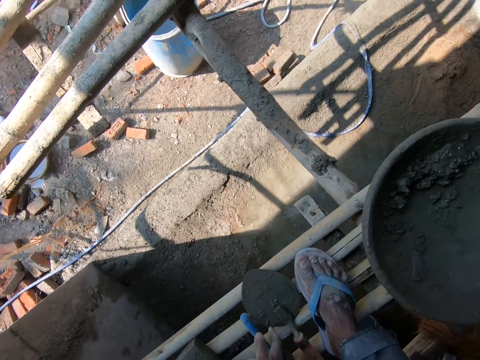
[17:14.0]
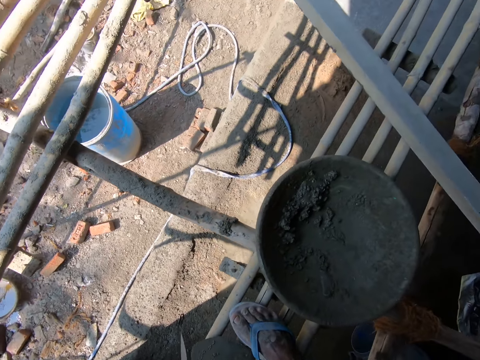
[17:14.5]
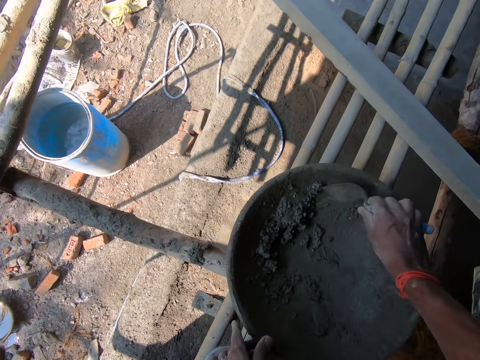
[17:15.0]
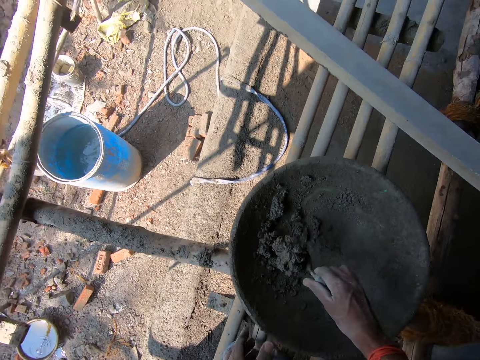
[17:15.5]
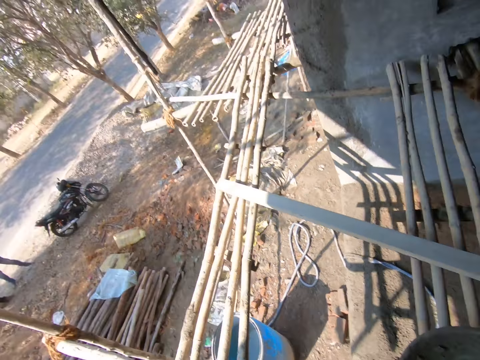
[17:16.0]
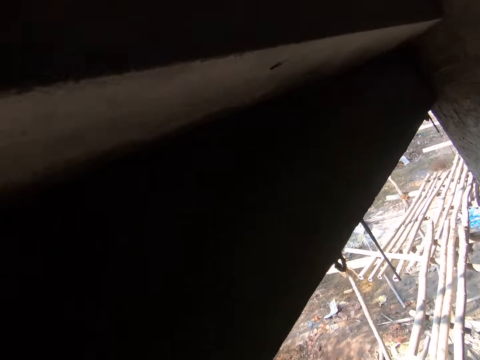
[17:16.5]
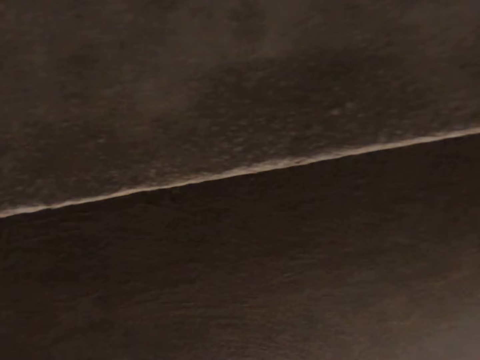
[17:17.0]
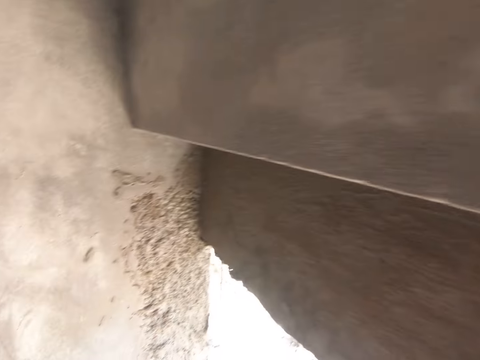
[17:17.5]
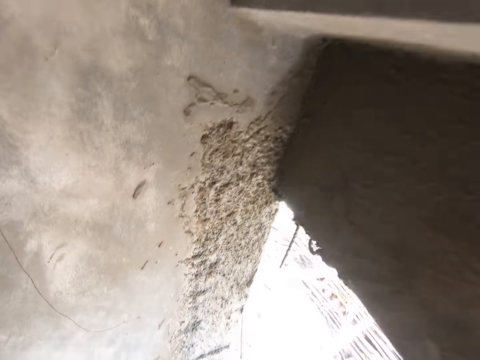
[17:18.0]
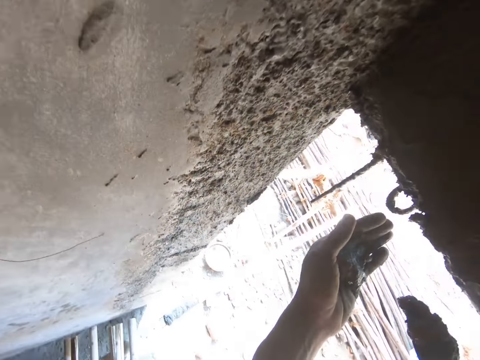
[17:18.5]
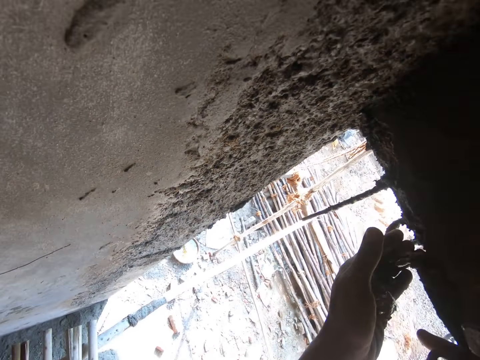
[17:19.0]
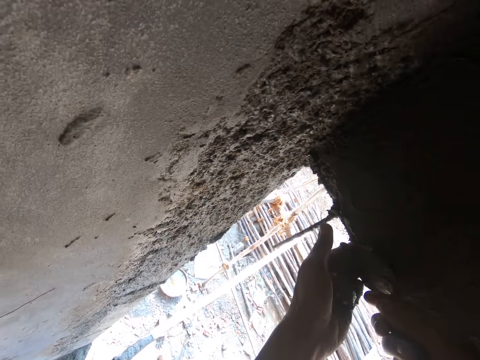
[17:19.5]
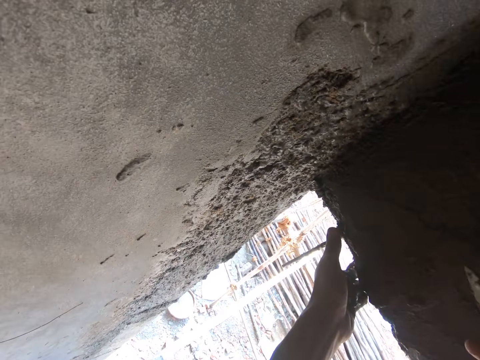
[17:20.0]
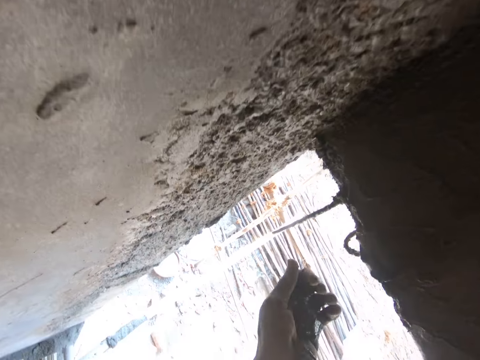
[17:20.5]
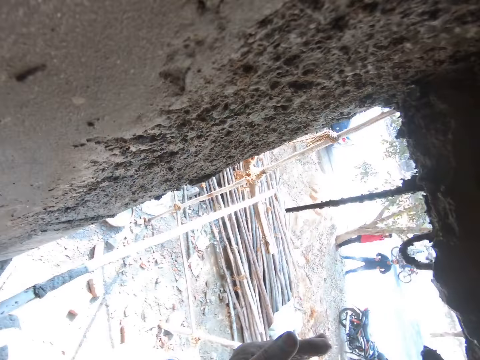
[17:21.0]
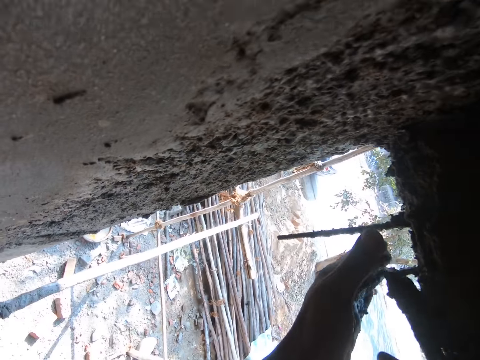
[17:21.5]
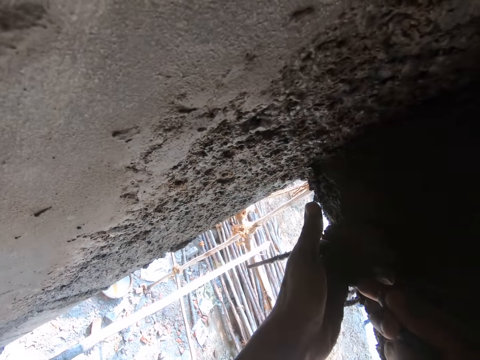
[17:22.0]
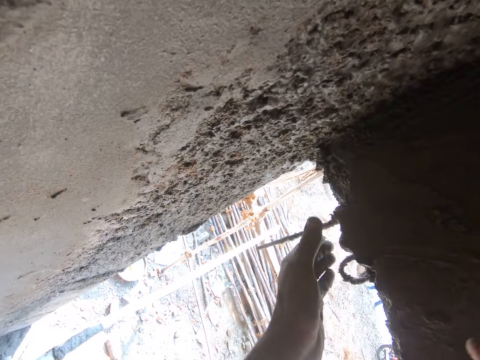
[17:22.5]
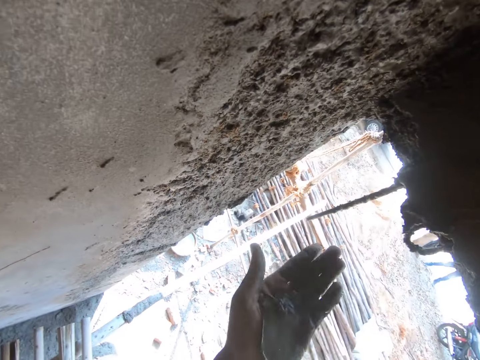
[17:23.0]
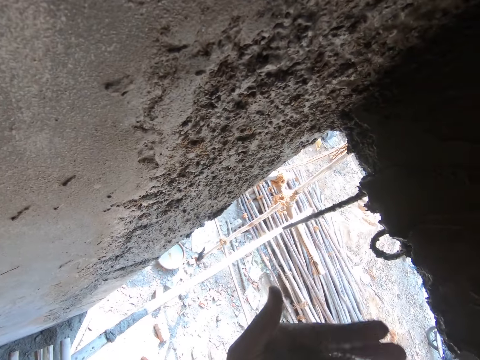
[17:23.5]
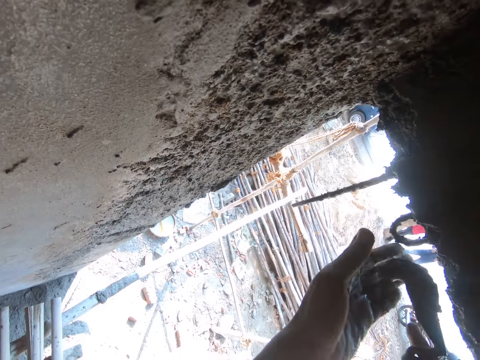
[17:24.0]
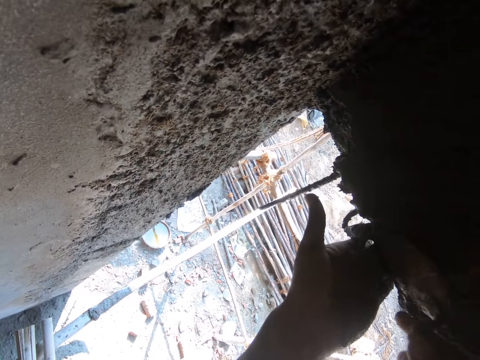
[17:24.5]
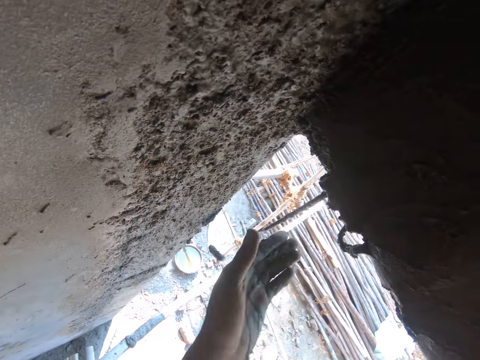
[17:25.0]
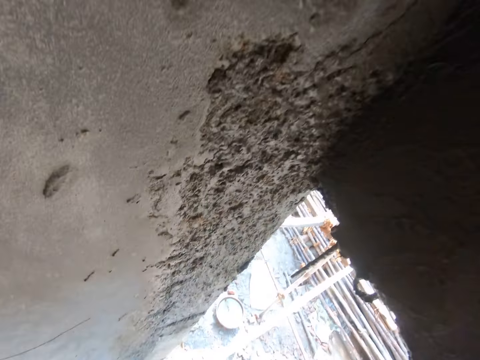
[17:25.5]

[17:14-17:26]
The camera wearer puts down a trowel and wood float. He picks up a small trowel. He scoops mortar with the trowel. He moves around the building. He turns around. He walks forward. He puts his hand against a wall. He plasters the wall. He removes his hand from the plaster. He scoops mortar from his hand with the trowel. He plasters the wall. He puts his hand against the wall. He removes his hand from the plaster. He looks at his hand. He scoops mortar from his hand with the trowel. He plasters the wall. He puts his hand against the wall. He removes his hand from the plaster. He stops.

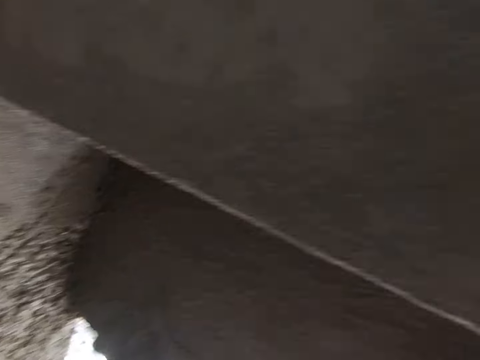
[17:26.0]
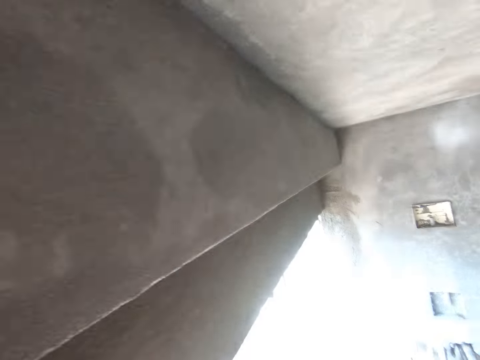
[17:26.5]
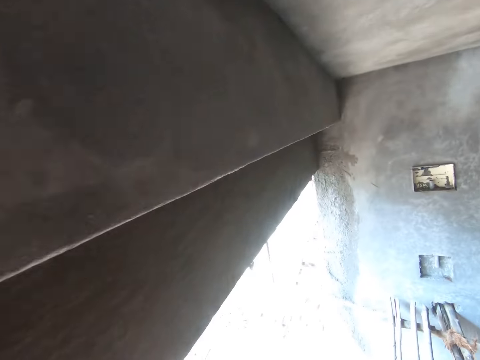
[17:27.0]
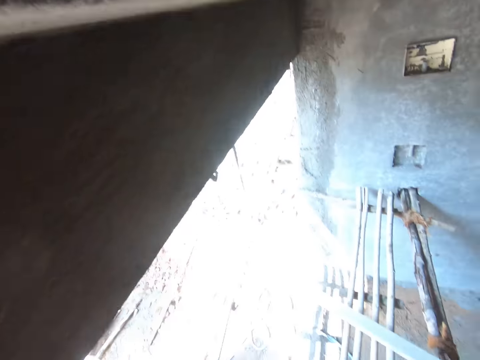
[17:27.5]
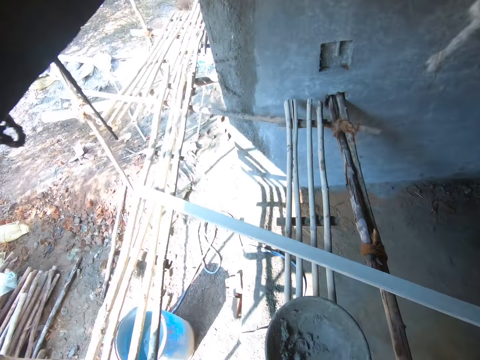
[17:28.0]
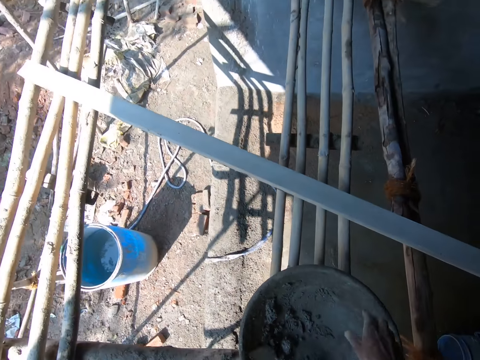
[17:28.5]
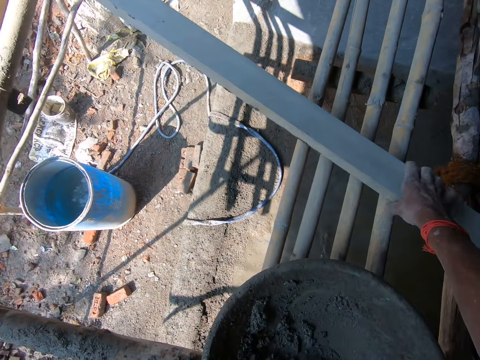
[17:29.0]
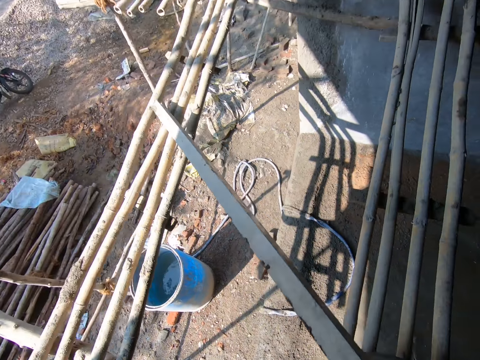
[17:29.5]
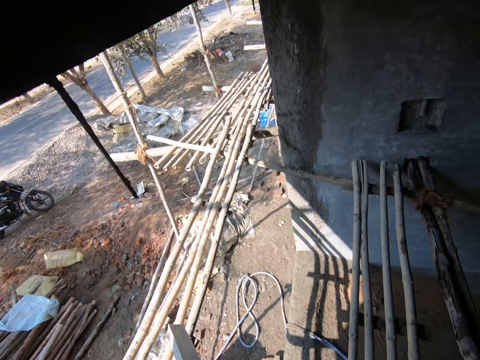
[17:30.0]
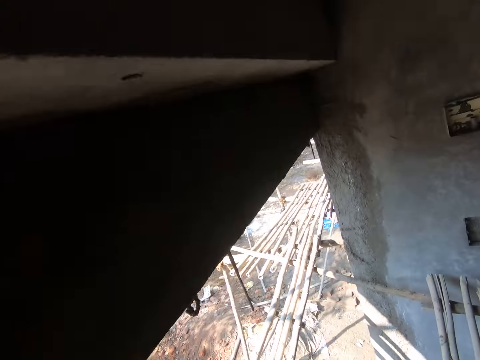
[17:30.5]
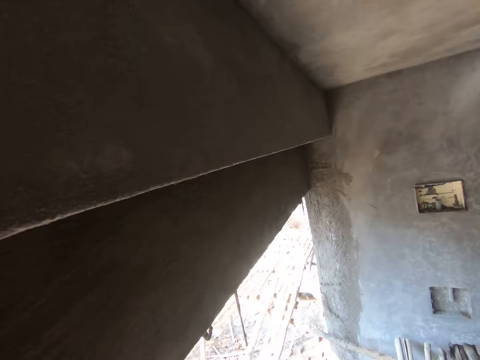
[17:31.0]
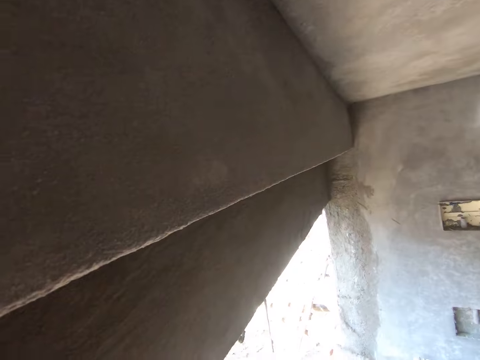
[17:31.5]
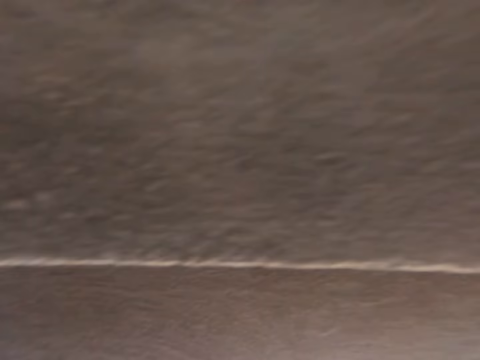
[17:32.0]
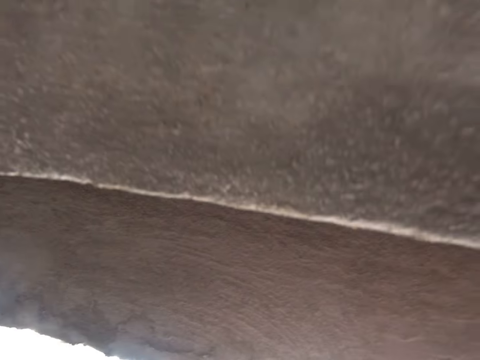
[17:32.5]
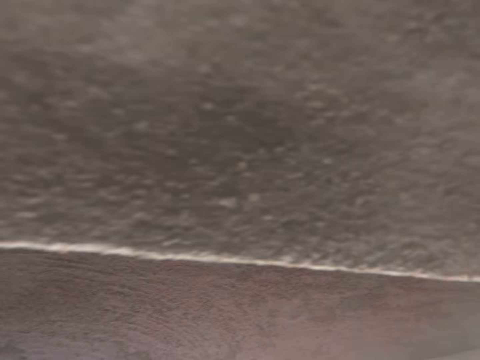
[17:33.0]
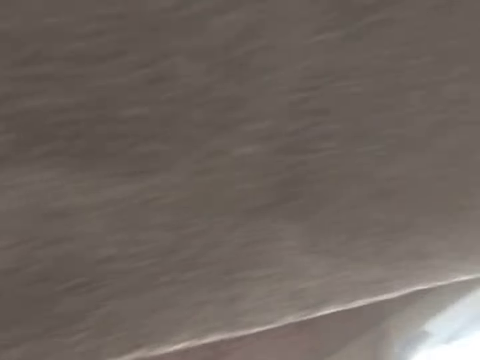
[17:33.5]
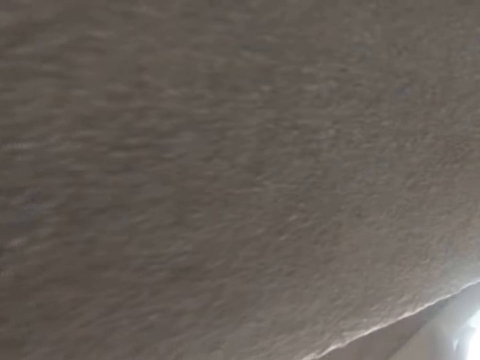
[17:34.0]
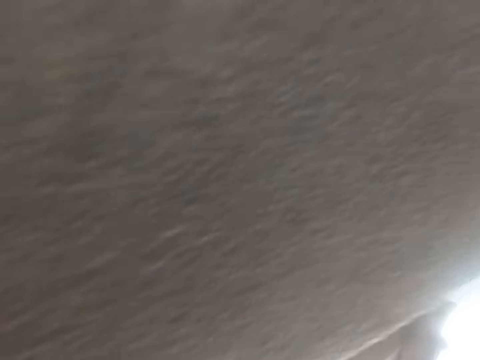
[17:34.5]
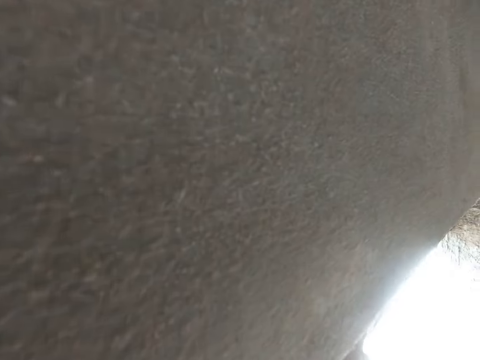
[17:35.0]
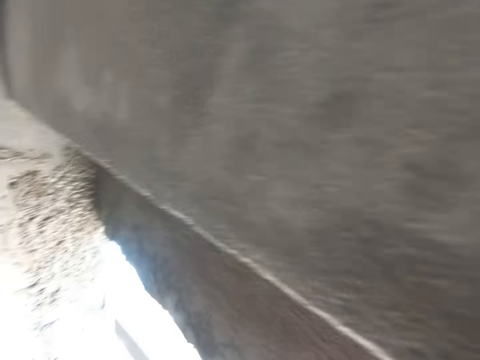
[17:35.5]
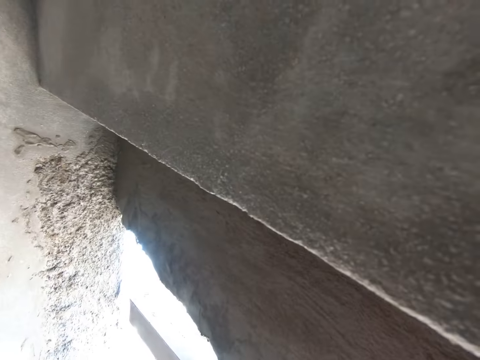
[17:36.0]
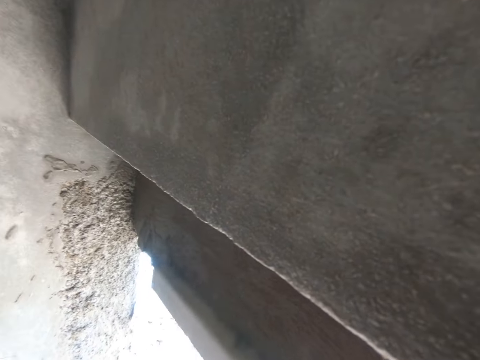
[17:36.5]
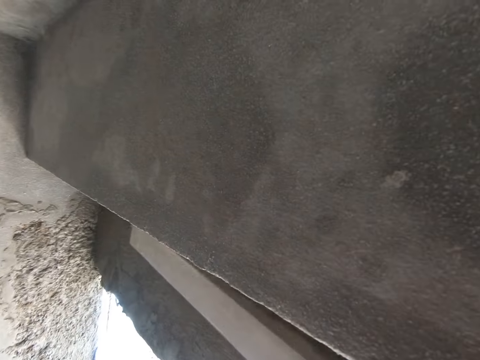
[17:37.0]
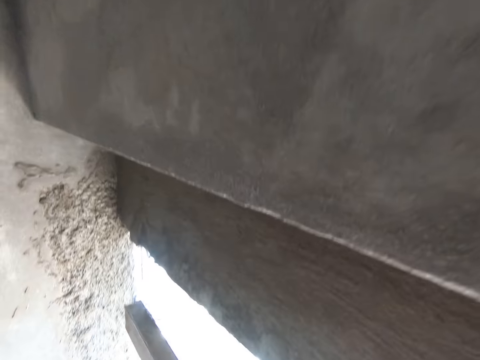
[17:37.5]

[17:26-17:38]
The camera wearer moves around the building. They turn around. They walk forward. They stop. They put down a small trowel. They pick up an aluminium straight edge or wood. They move around the building. They look at a wall. They polish the wall with the aluminium straight edge. They stop.
